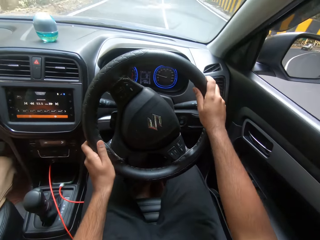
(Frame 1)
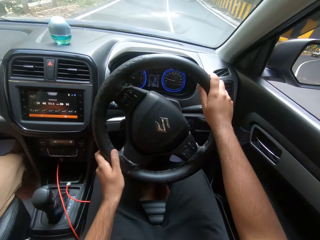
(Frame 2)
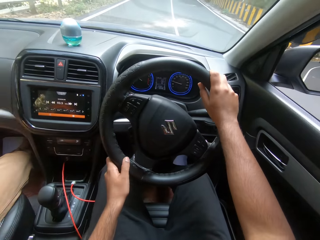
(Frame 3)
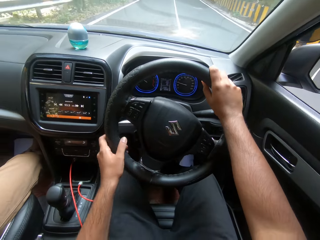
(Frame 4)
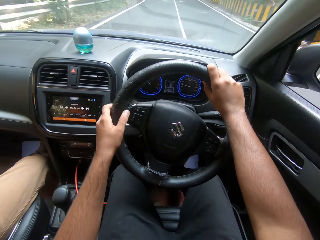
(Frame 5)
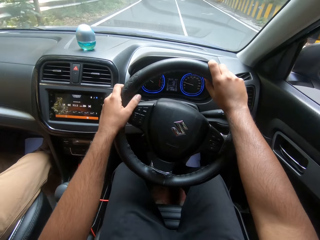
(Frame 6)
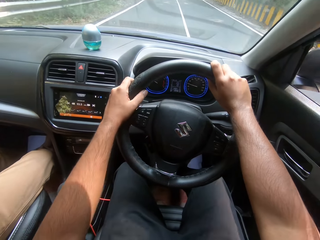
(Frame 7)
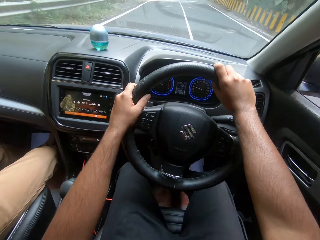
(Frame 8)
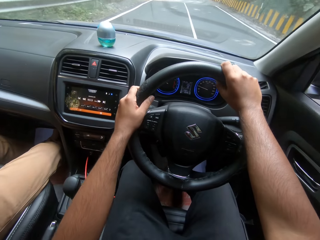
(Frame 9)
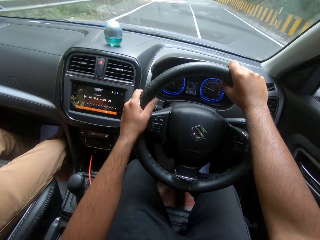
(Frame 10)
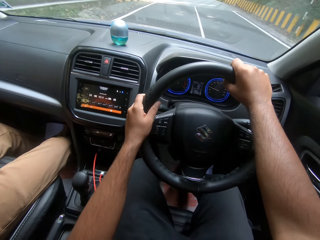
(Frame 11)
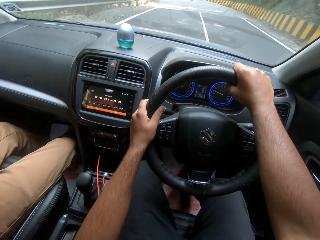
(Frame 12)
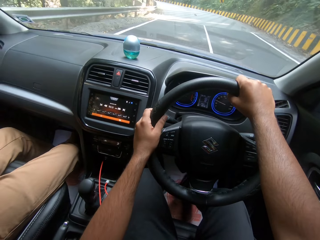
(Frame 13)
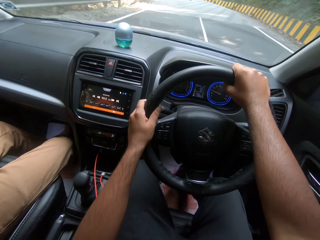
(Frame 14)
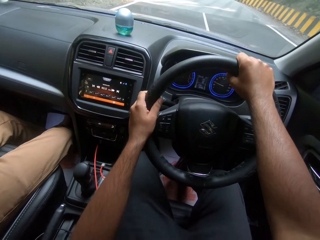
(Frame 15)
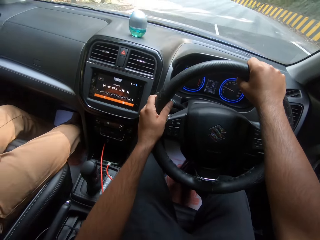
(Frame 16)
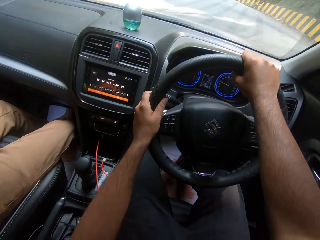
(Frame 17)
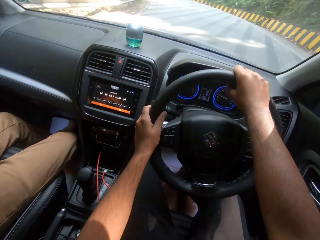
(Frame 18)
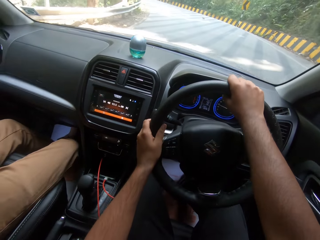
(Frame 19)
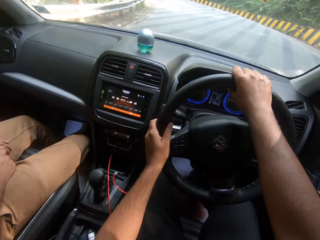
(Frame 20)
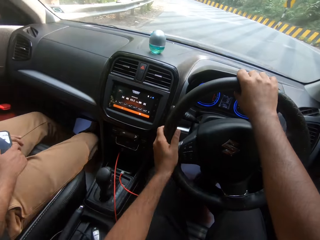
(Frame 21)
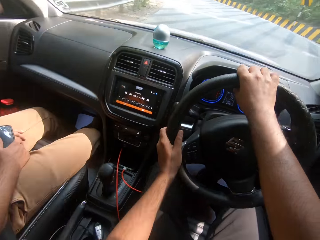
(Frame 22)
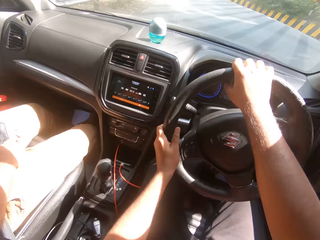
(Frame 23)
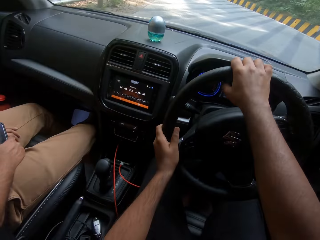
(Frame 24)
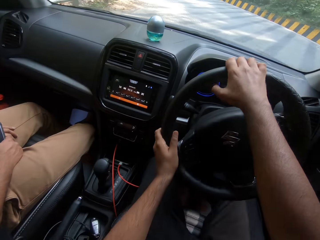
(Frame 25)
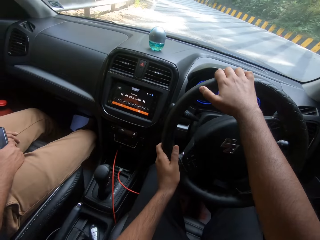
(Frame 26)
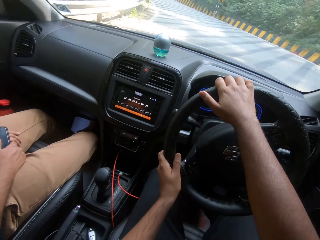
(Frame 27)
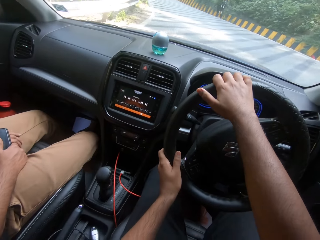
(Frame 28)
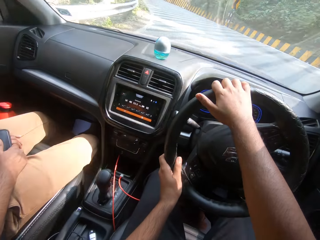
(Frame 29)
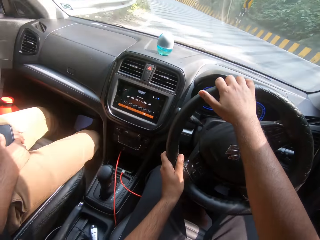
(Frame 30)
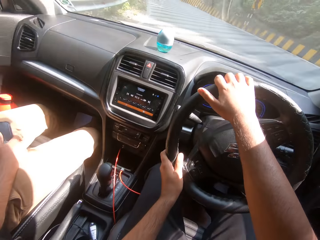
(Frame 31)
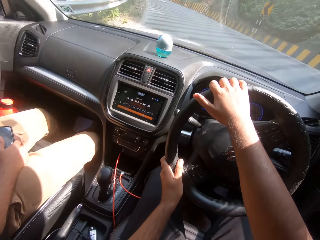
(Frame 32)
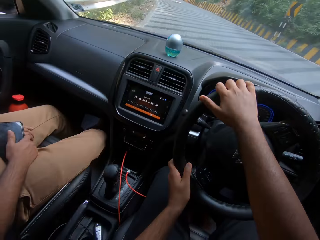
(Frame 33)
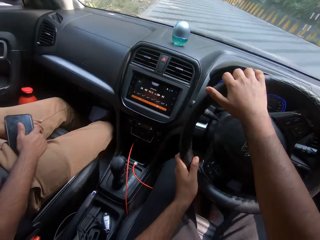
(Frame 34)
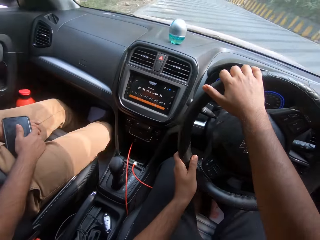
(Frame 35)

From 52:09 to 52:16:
The camera wearer converses with a man.

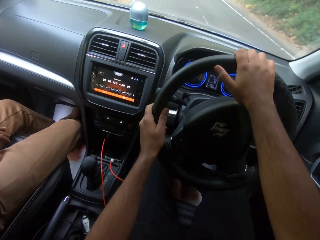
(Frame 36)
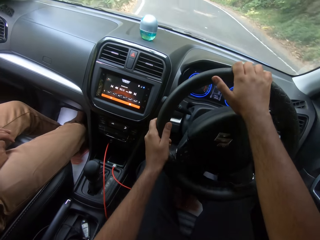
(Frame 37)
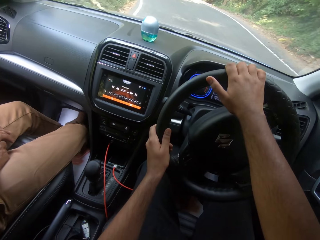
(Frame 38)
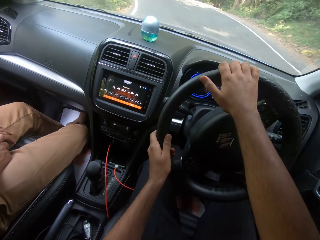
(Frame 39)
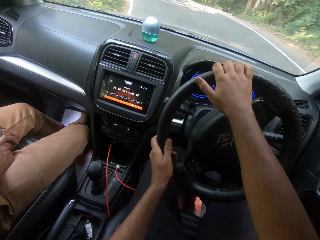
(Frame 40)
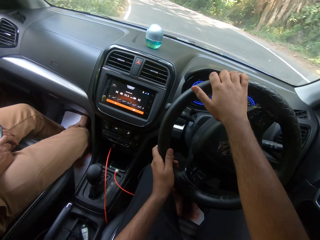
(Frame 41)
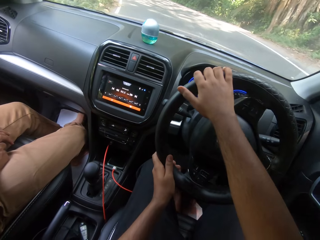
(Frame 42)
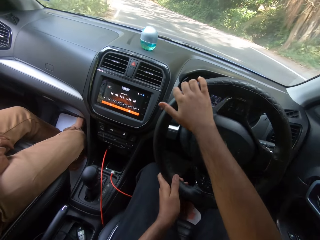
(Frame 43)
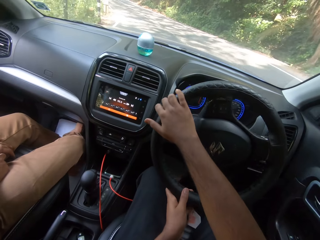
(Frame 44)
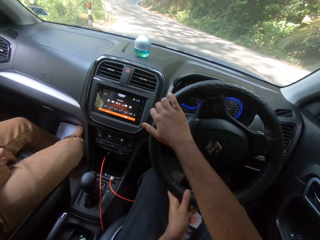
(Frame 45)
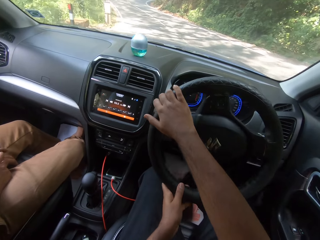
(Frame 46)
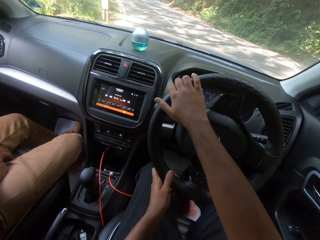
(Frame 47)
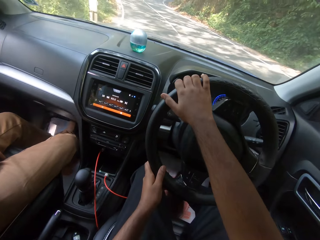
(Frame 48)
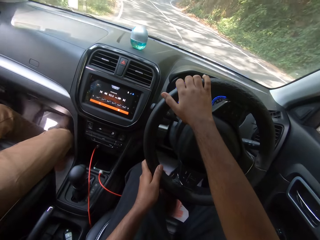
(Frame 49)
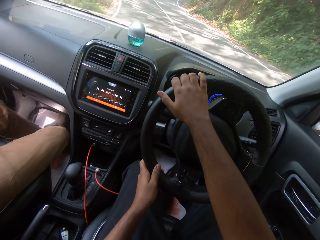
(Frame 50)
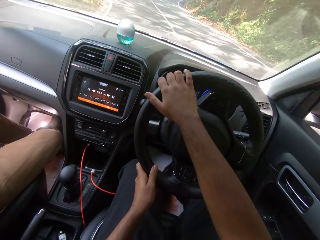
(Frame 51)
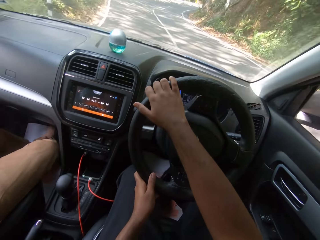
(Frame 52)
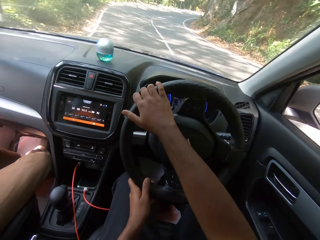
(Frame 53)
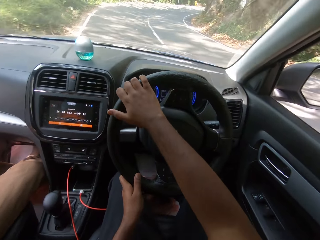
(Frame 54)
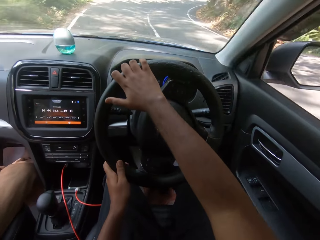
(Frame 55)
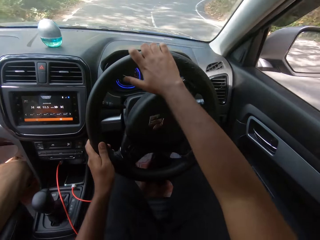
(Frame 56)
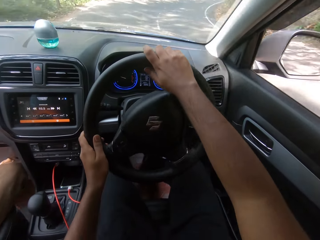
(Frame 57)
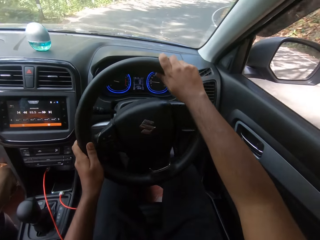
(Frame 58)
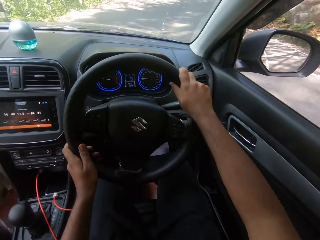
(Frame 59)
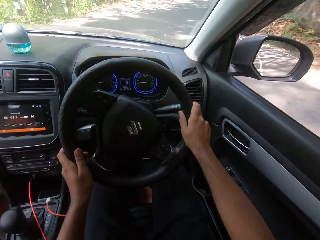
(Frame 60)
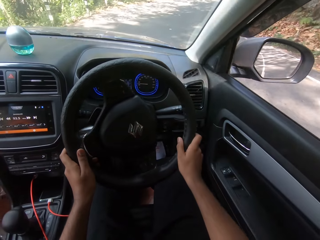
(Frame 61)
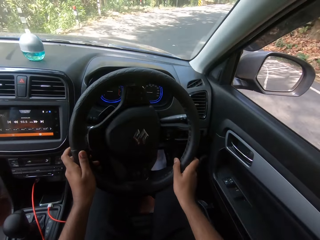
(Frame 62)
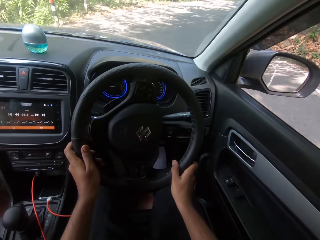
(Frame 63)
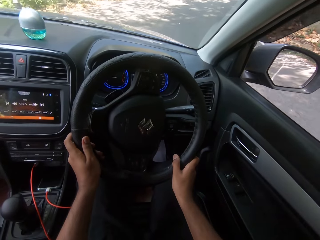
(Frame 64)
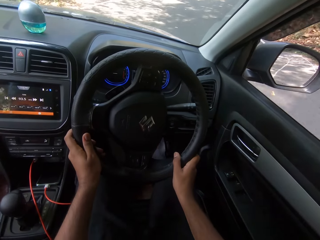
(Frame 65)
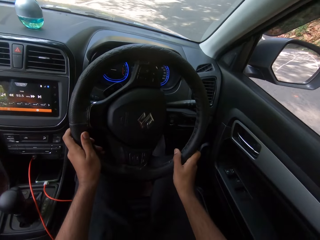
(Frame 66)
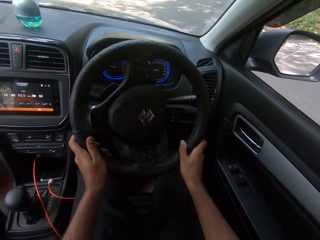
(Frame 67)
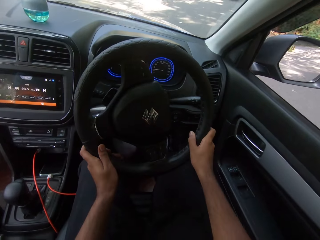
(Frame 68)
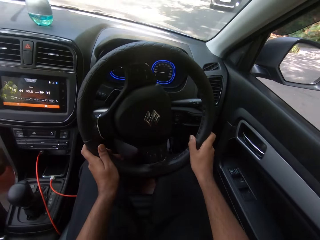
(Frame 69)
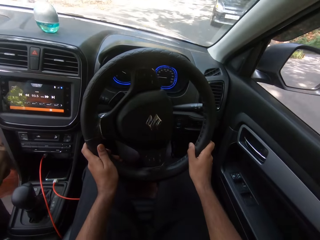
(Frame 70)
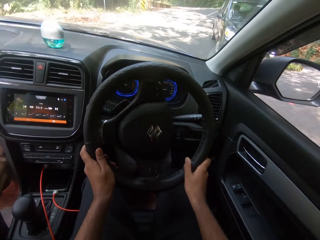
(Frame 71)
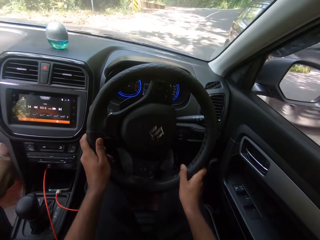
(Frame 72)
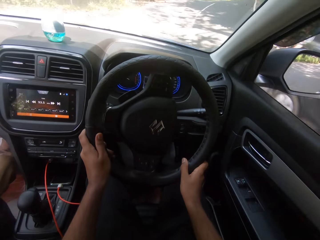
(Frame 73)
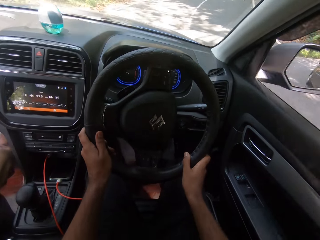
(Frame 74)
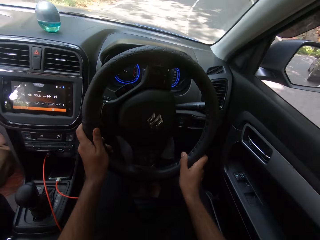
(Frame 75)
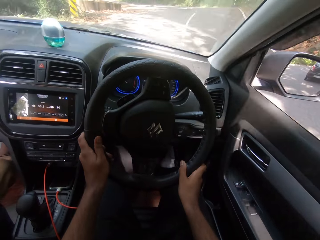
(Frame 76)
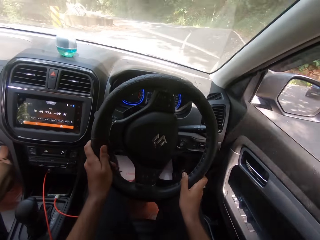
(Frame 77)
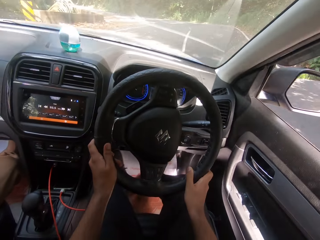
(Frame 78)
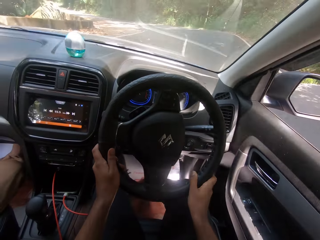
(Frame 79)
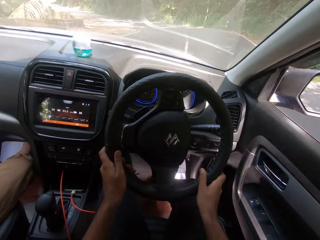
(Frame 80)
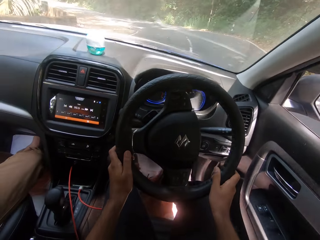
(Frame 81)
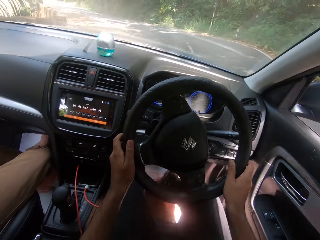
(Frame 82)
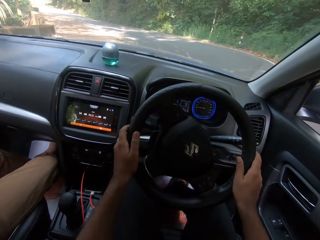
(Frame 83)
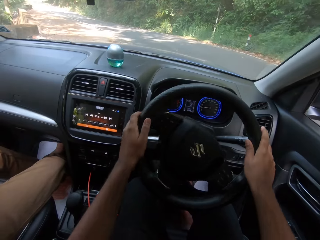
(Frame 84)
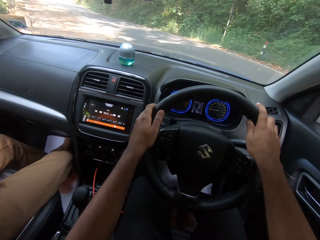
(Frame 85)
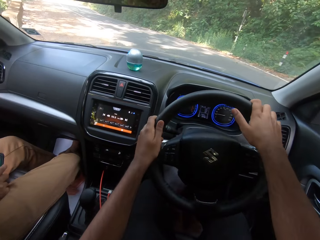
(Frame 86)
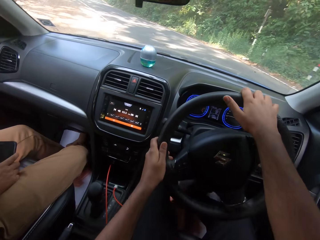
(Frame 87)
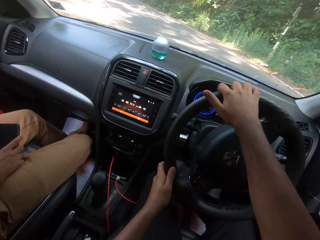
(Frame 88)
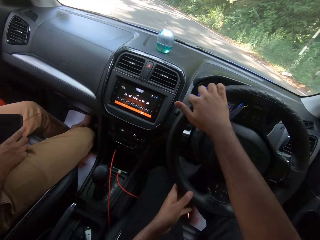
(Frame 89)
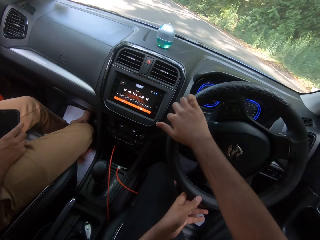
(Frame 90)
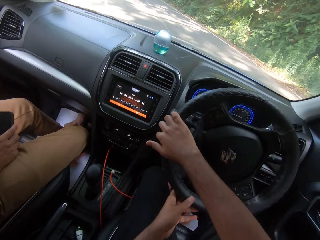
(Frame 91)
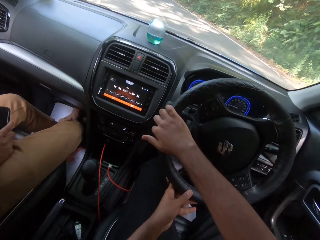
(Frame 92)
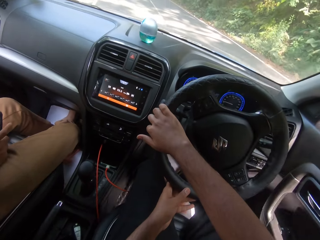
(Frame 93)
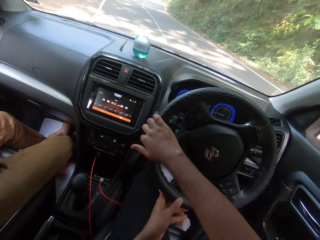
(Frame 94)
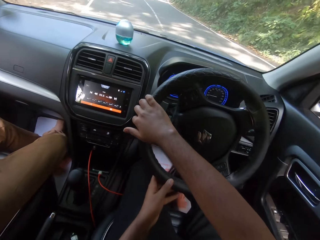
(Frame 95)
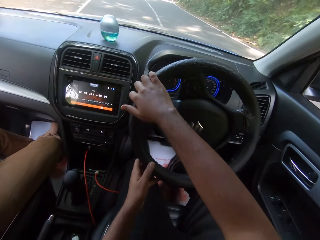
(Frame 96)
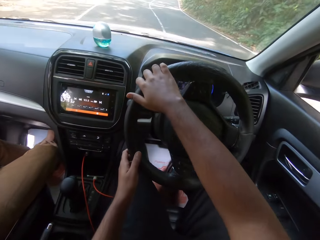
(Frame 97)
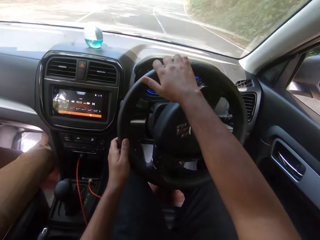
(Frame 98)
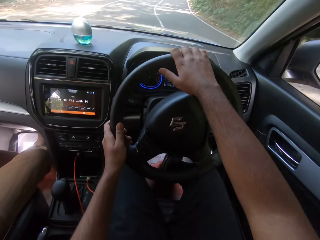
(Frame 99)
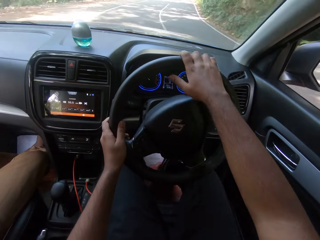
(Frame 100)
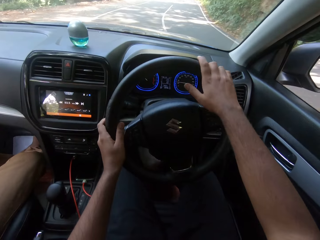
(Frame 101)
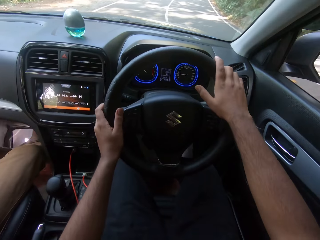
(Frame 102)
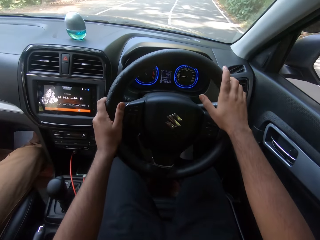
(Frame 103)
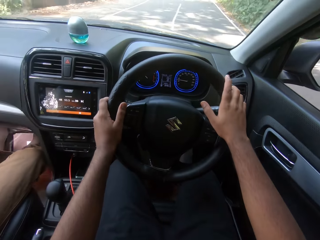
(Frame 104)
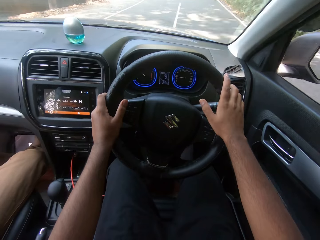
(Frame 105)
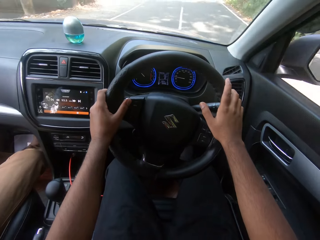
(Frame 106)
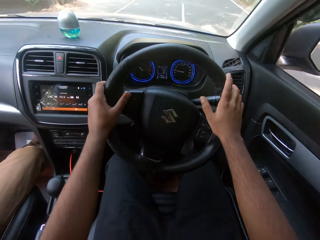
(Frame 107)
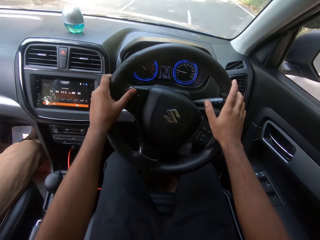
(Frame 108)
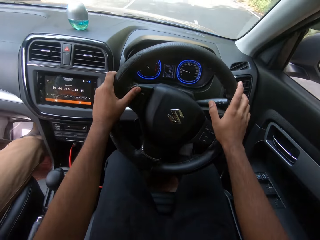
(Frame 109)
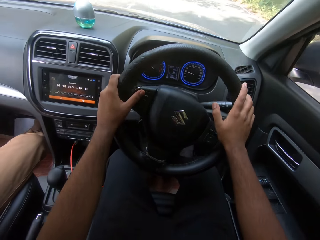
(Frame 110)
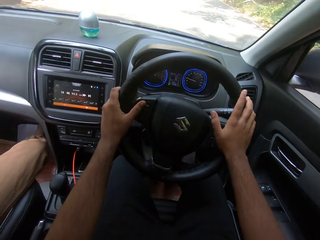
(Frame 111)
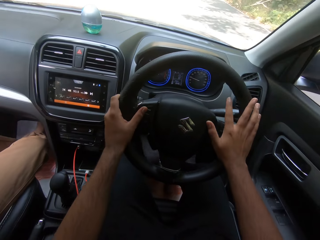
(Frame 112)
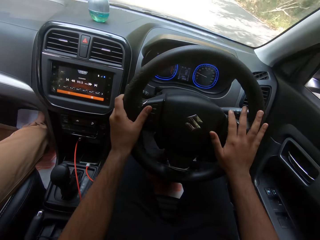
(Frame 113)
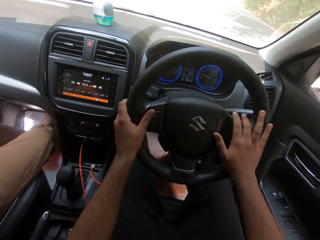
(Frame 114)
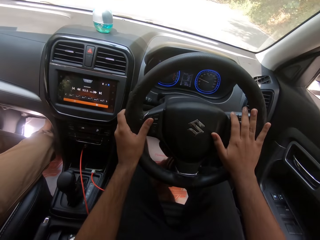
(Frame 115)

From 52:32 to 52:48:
The camera wearer converses with a man. They drive past a black car.
